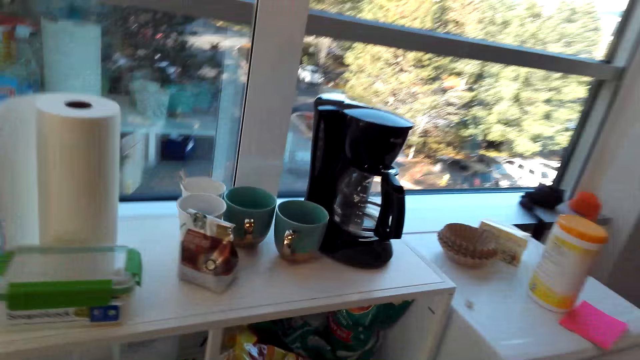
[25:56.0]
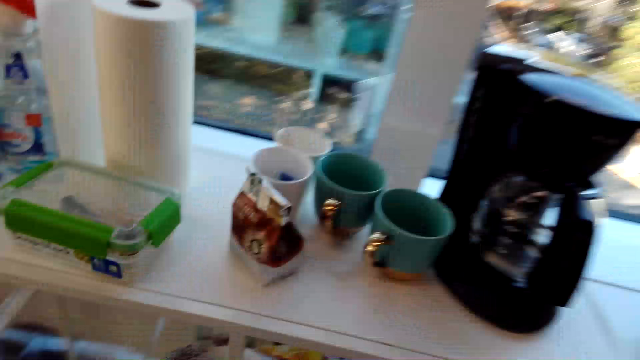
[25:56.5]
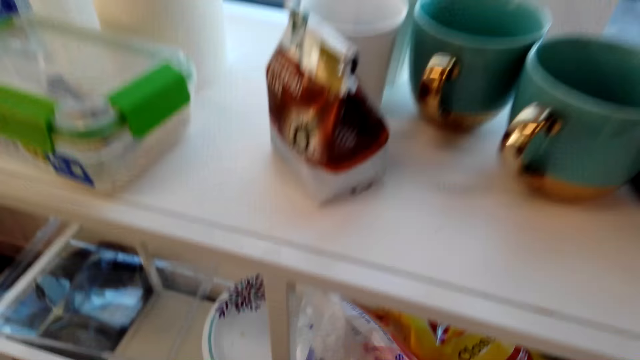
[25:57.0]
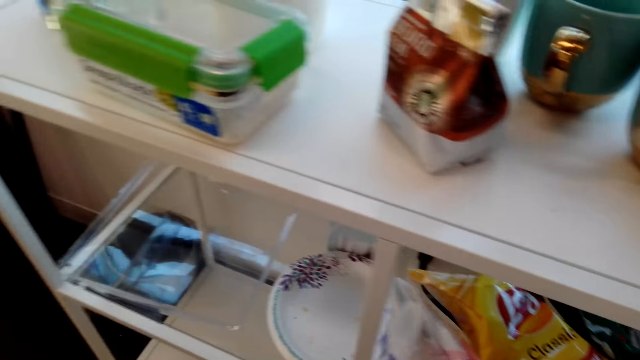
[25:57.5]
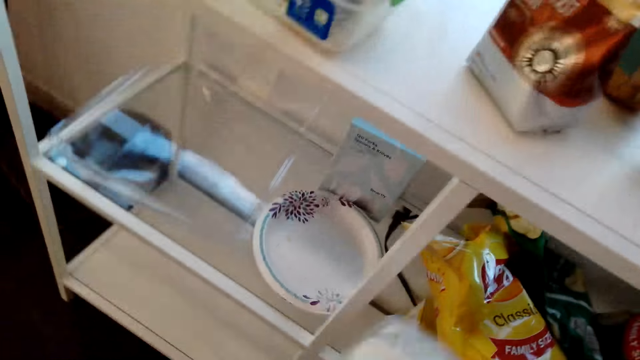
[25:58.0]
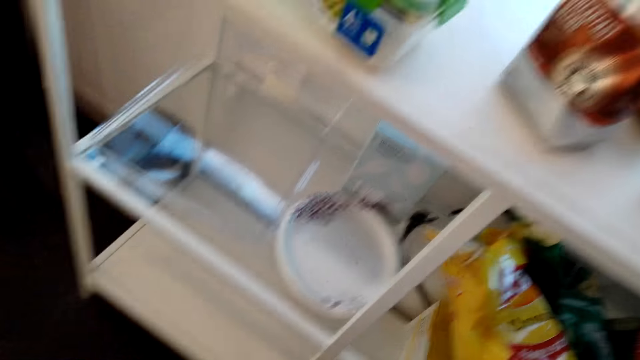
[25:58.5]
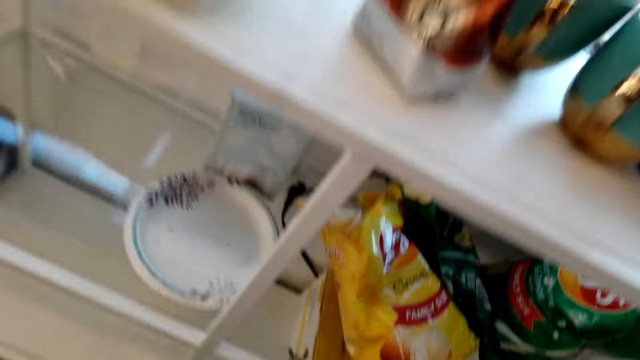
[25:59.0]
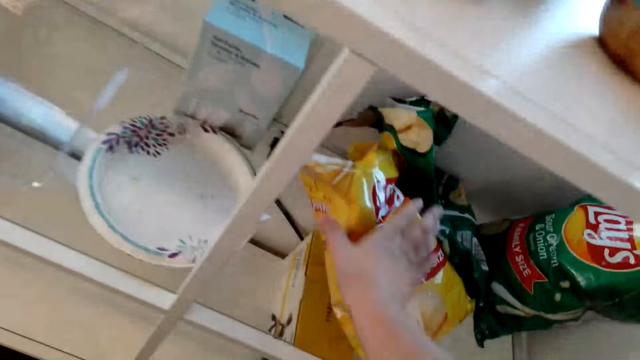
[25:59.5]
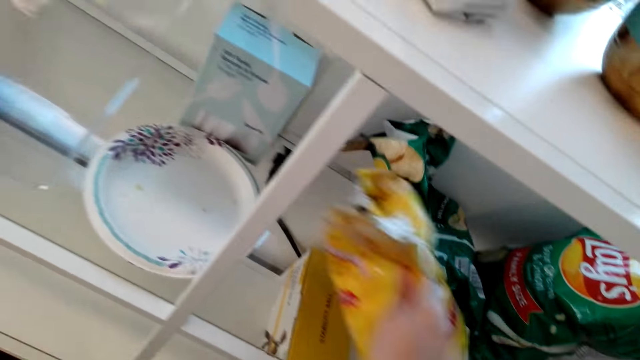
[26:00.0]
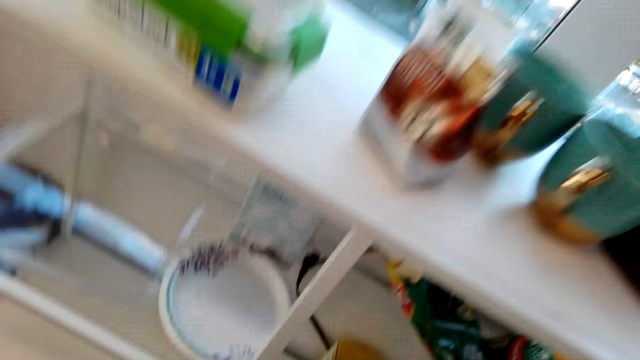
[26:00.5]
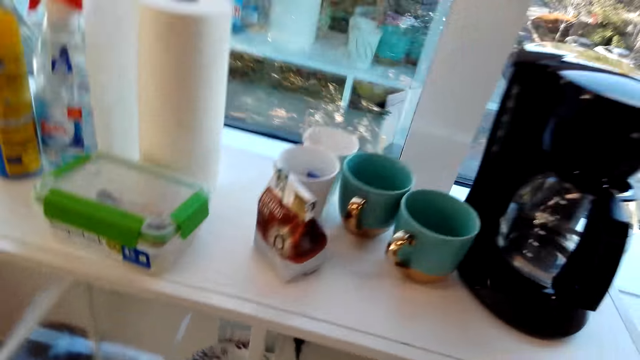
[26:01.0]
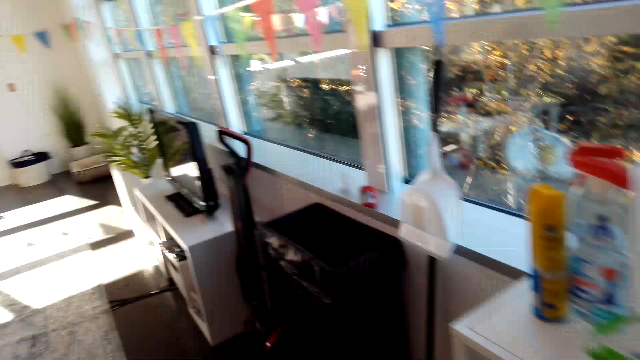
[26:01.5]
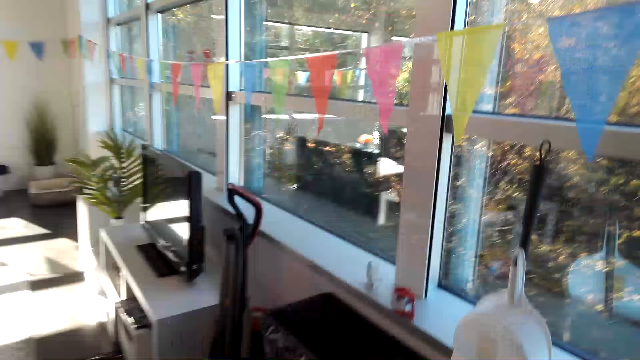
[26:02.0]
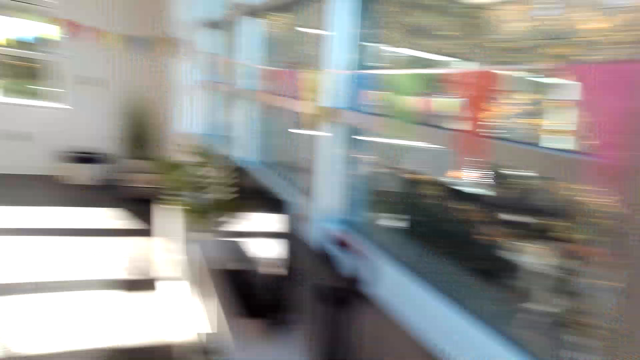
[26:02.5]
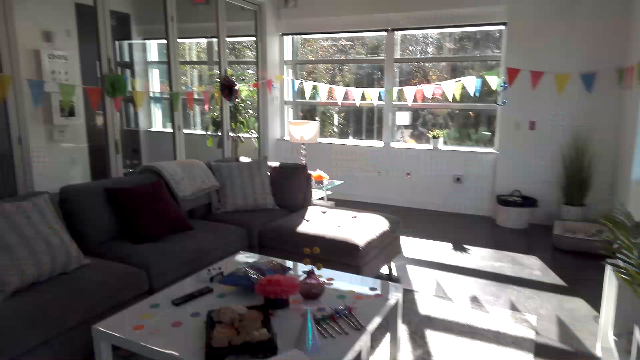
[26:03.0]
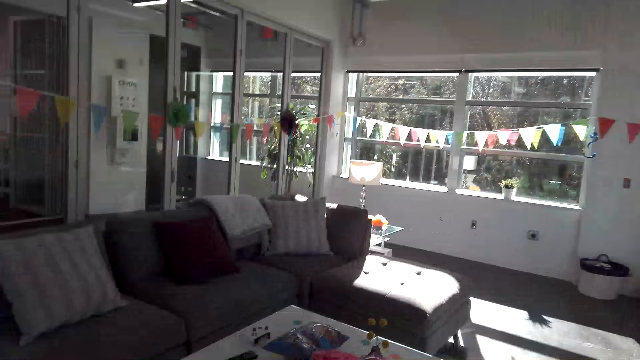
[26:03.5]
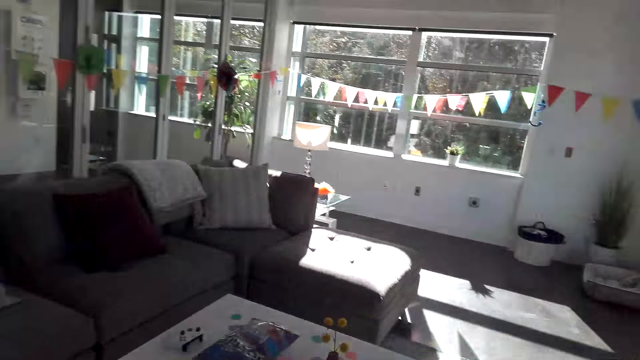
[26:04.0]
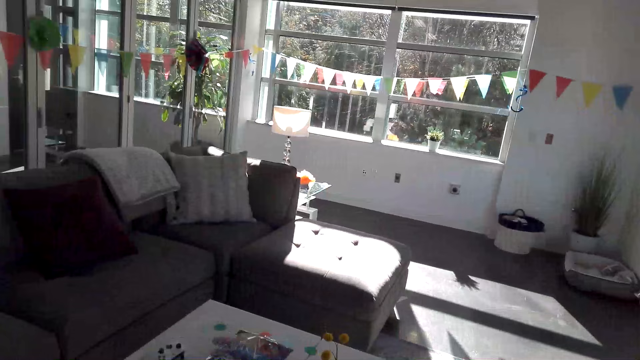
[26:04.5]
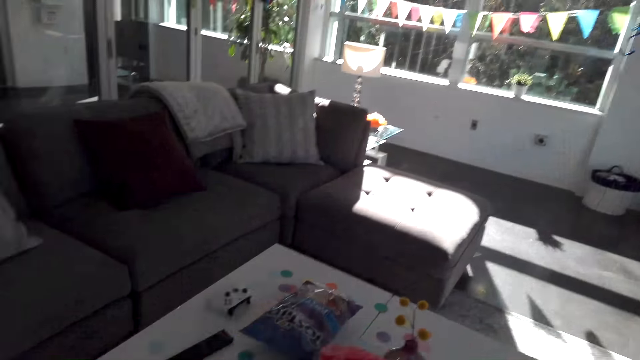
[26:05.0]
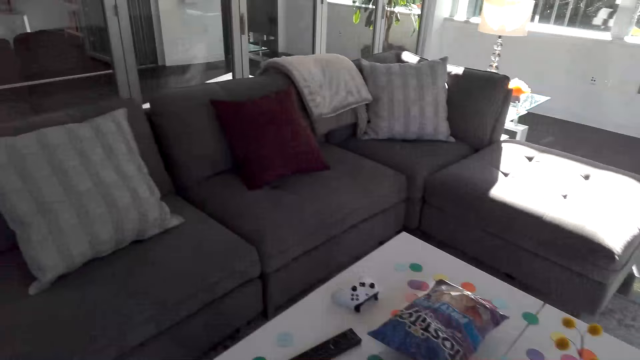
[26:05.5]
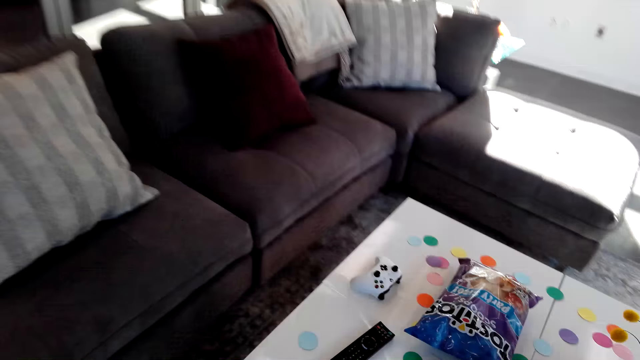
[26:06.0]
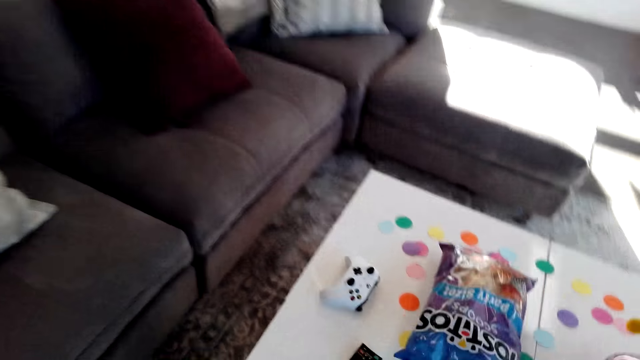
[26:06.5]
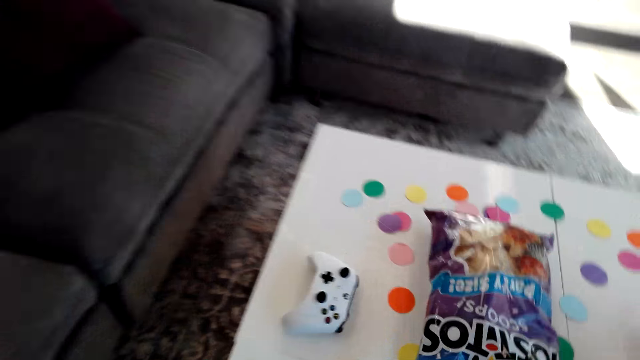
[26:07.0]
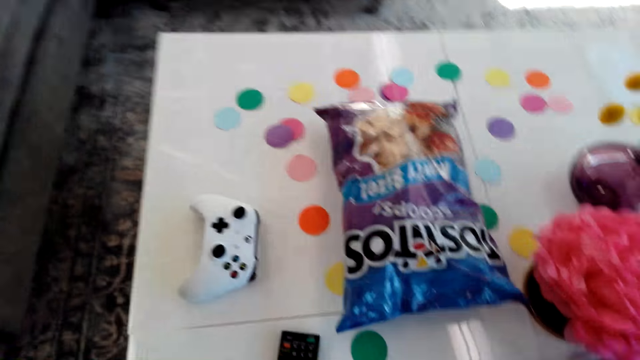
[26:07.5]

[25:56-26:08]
The camera wearer picks the tissue paper under the table. They pick a pack of crisps under the table. They walk around the room.

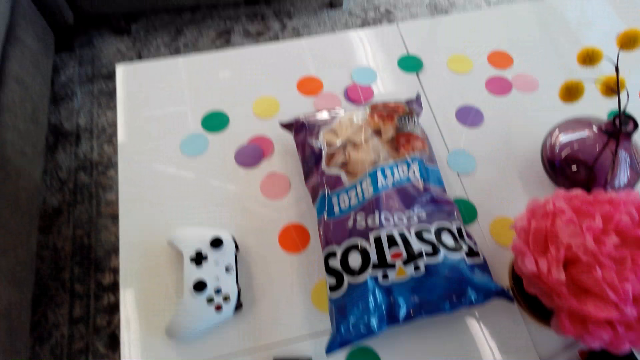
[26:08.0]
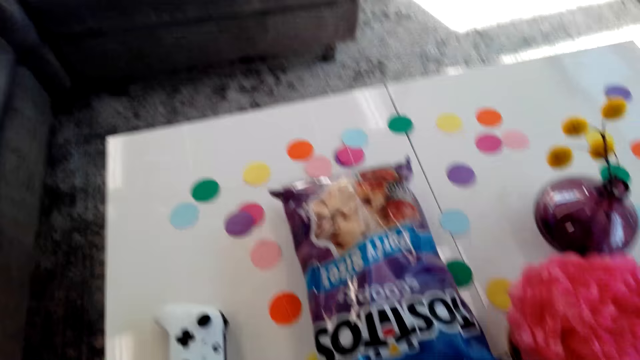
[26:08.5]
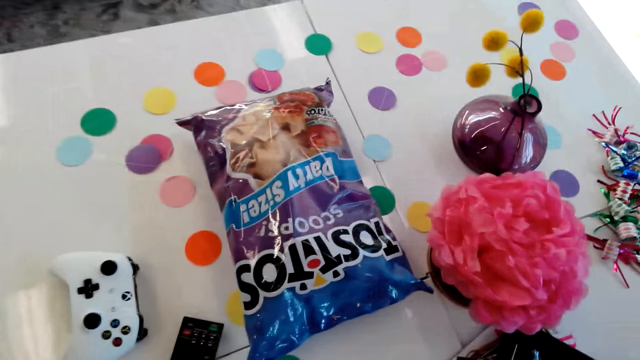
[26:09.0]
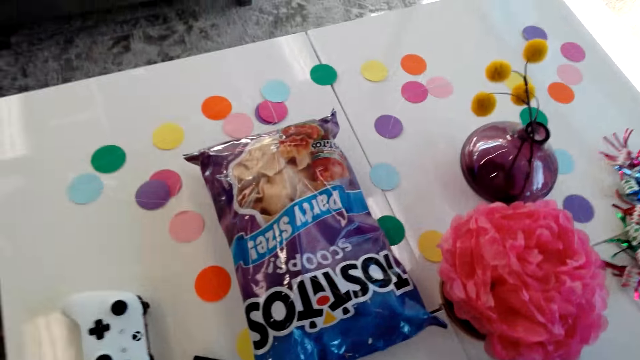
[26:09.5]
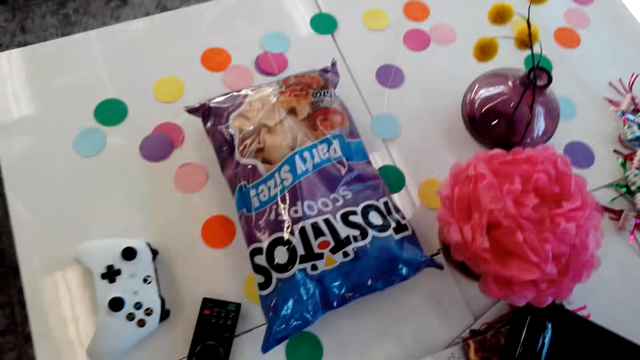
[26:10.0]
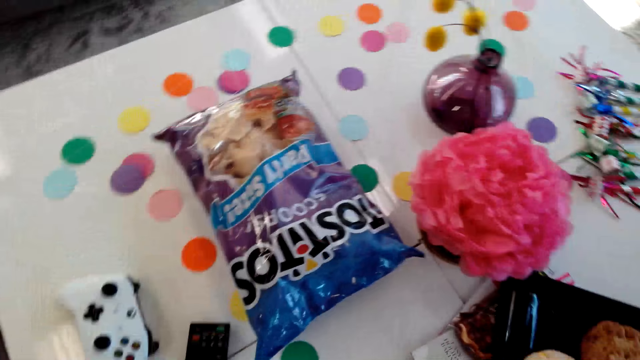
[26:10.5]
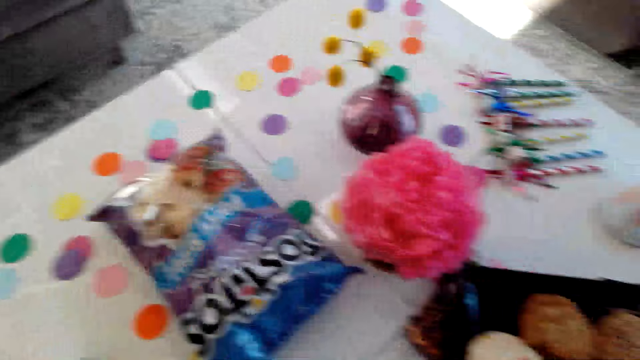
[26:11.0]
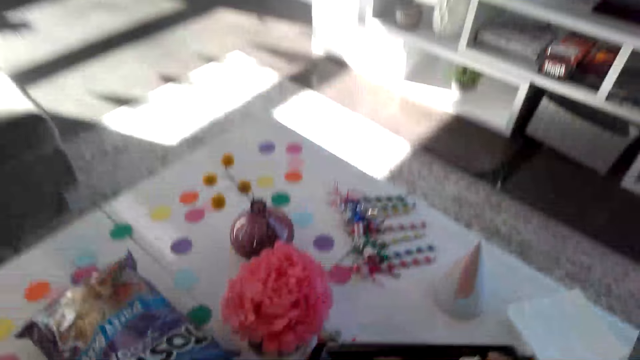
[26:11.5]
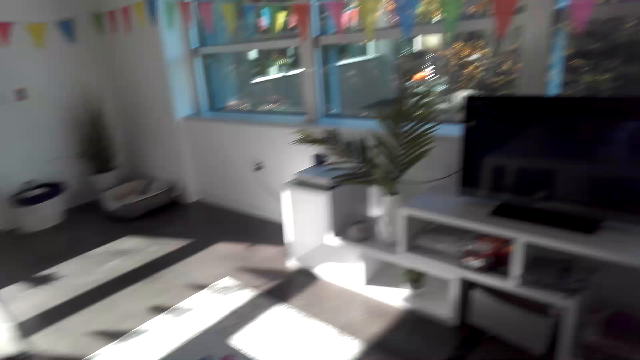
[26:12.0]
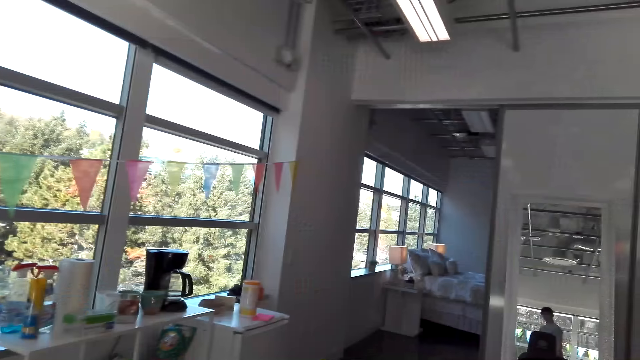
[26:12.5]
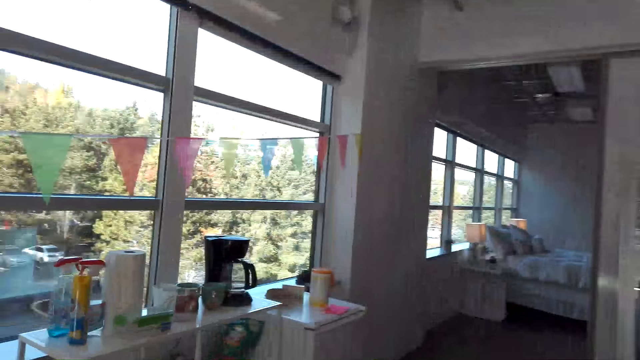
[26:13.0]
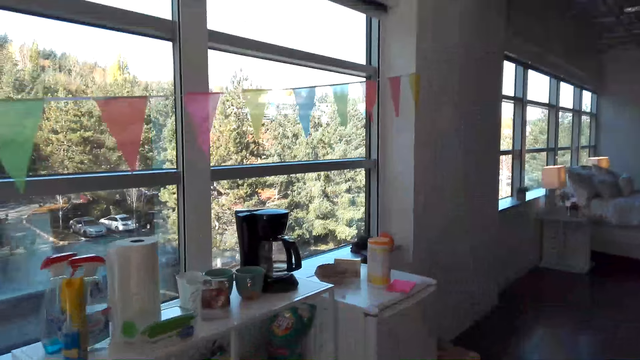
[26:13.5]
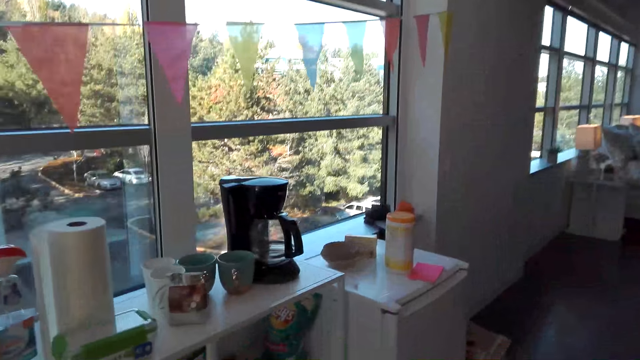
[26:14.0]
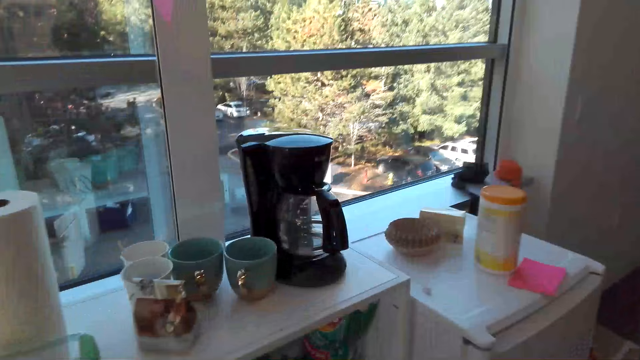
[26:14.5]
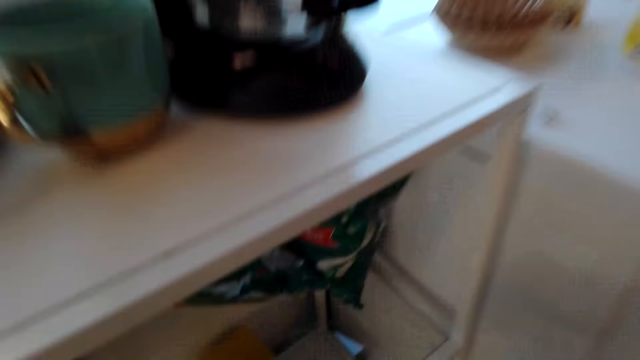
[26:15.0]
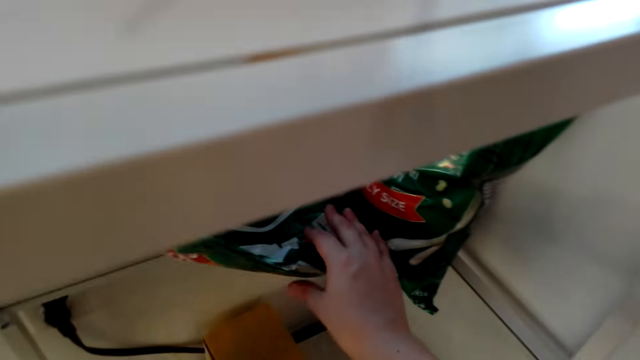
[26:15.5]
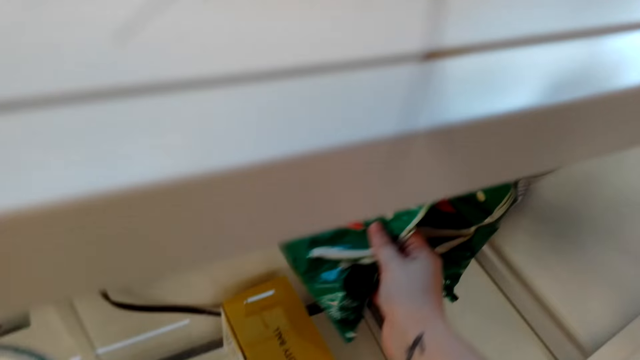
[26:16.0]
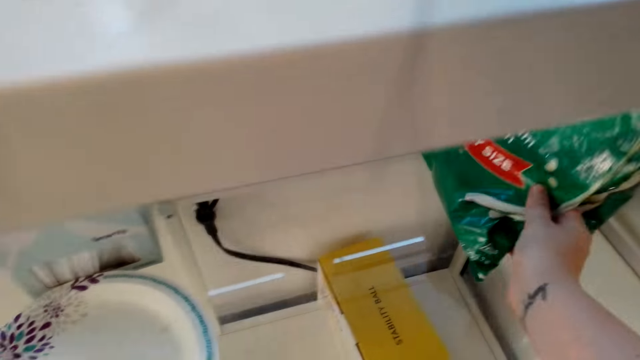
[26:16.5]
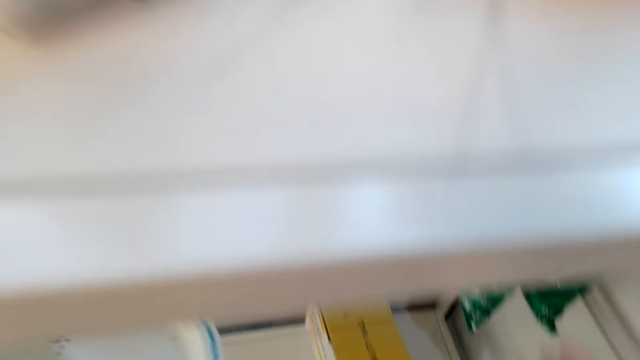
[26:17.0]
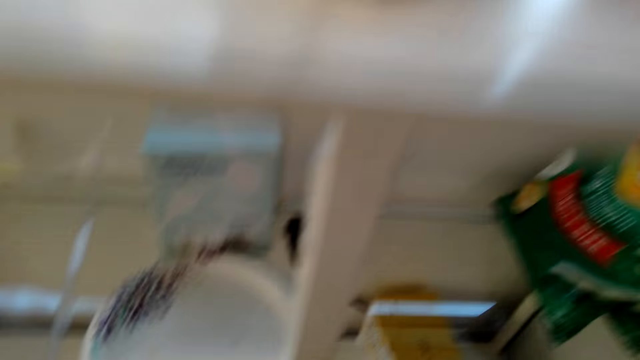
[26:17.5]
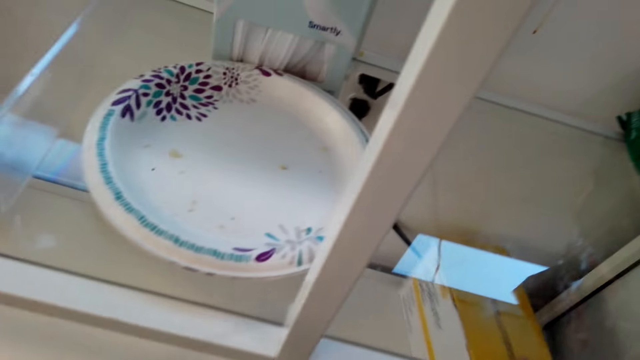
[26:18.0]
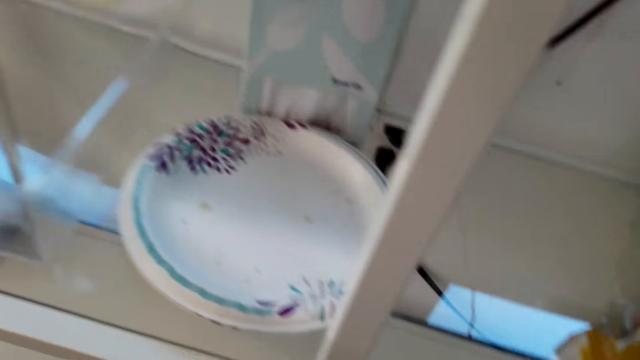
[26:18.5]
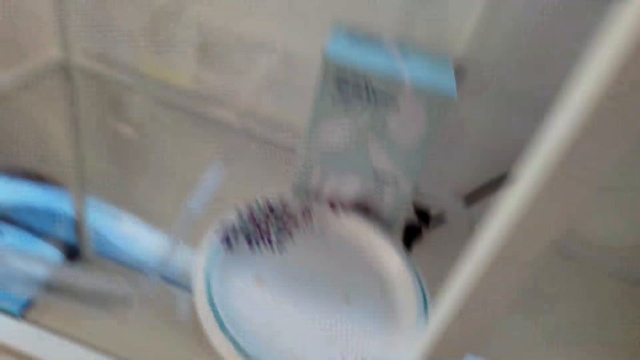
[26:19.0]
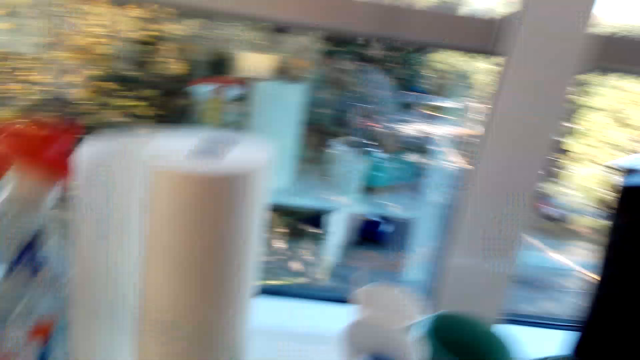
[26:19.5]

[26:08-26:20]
The camera wearer picks another pack of crisps. They touch the packet under the table, and pick a box under the table.
